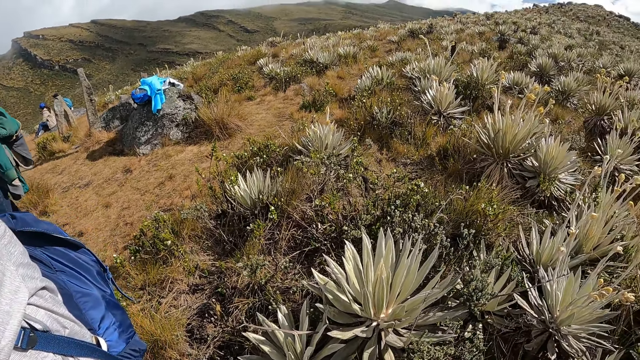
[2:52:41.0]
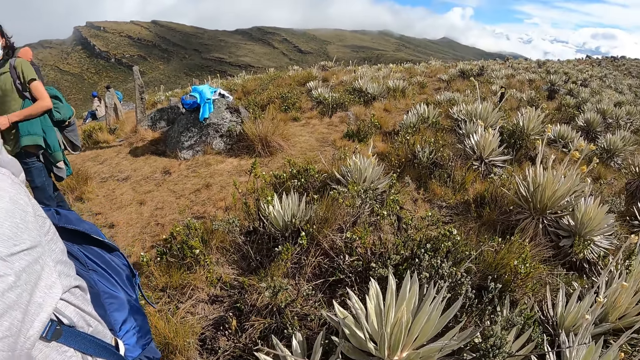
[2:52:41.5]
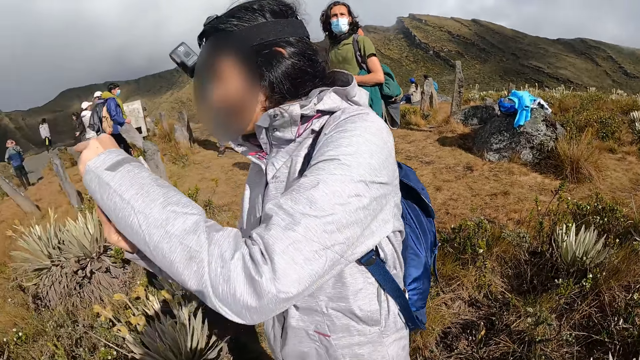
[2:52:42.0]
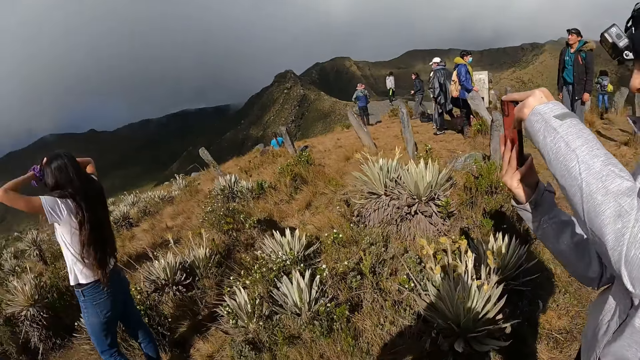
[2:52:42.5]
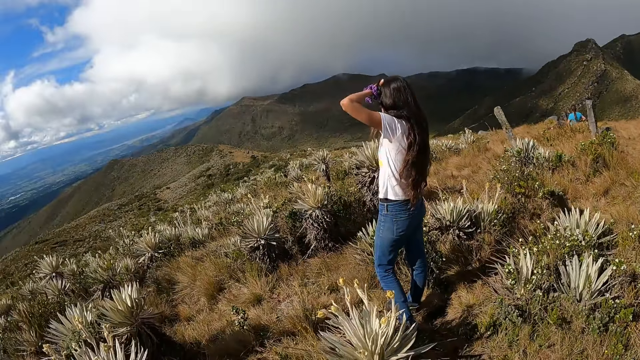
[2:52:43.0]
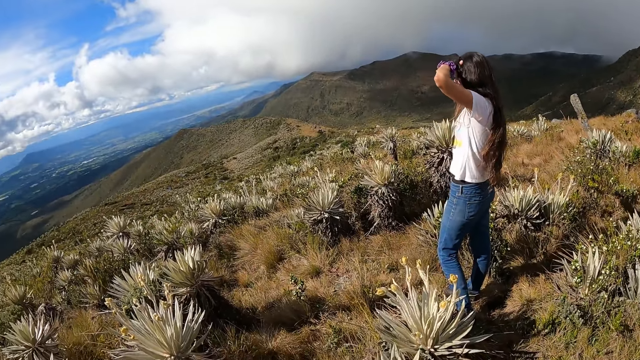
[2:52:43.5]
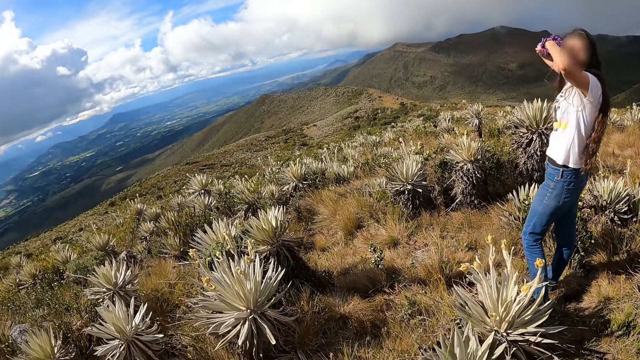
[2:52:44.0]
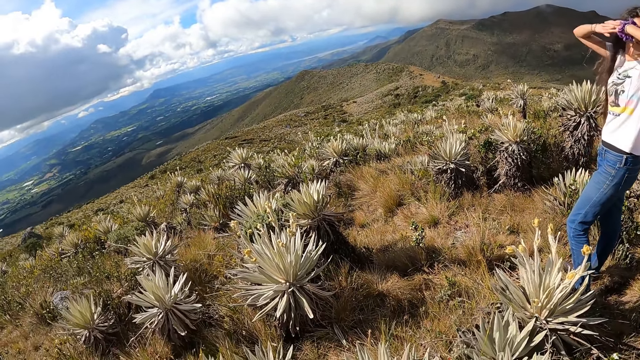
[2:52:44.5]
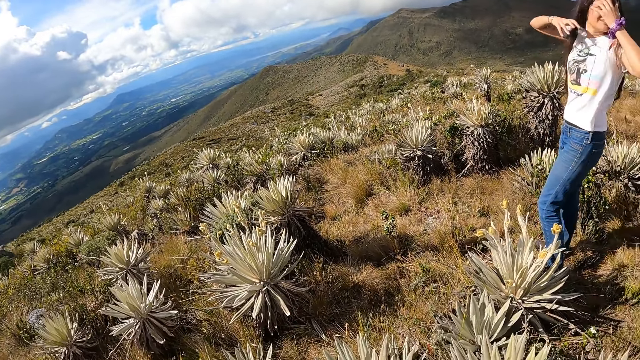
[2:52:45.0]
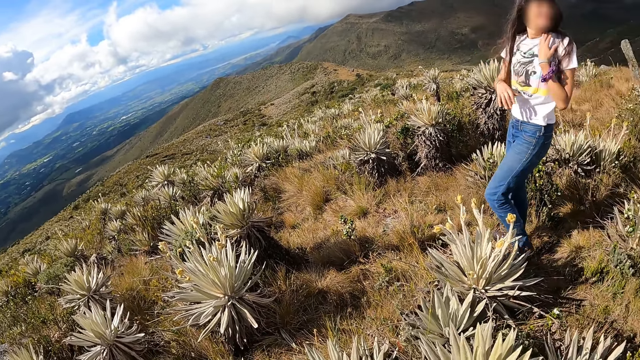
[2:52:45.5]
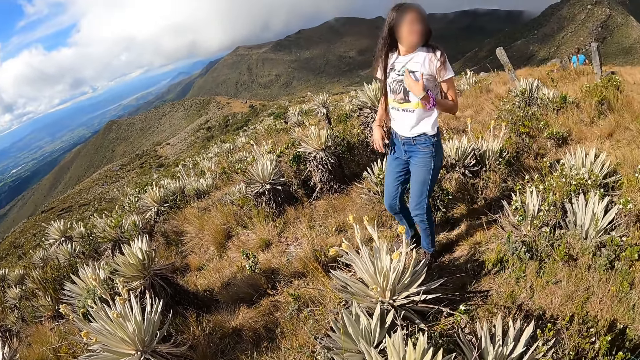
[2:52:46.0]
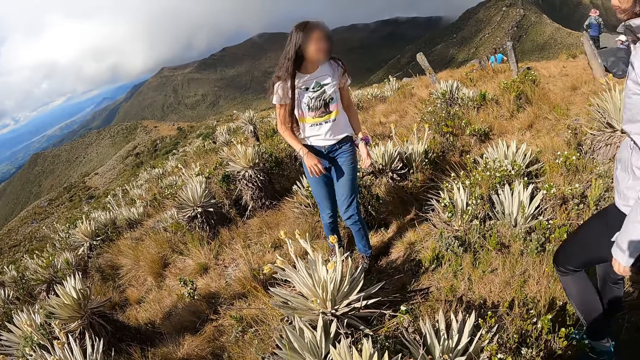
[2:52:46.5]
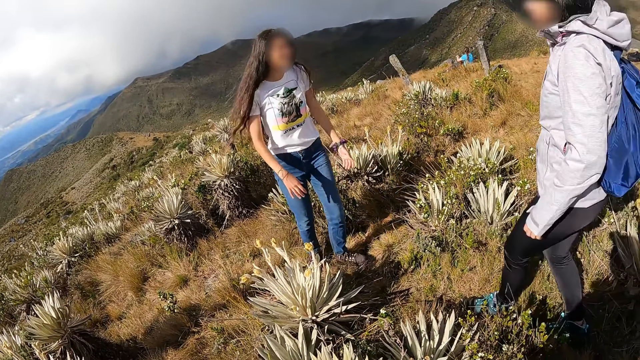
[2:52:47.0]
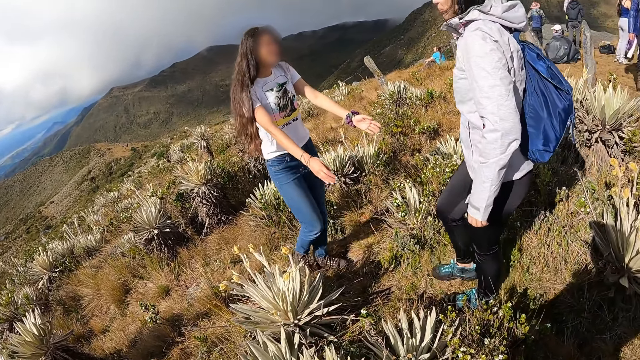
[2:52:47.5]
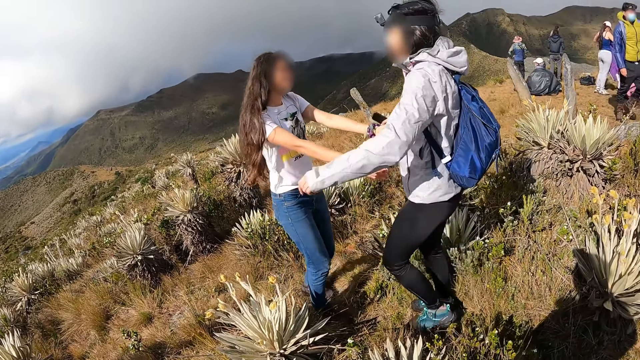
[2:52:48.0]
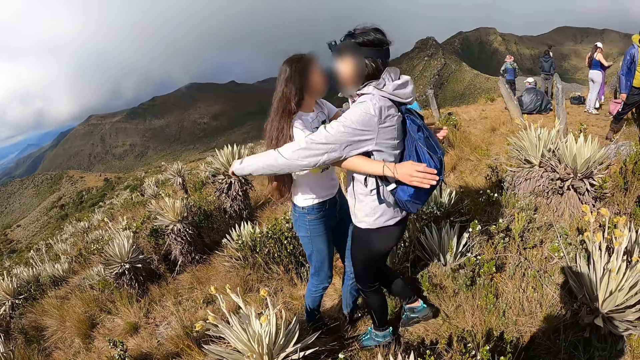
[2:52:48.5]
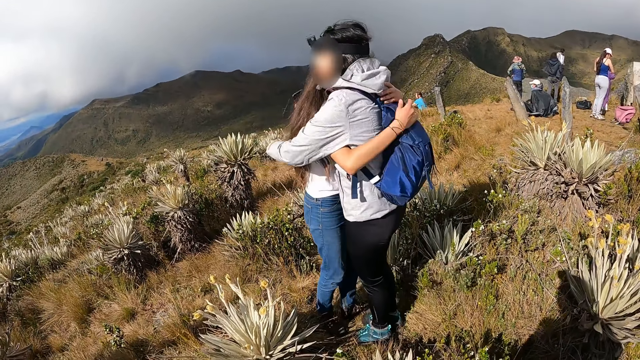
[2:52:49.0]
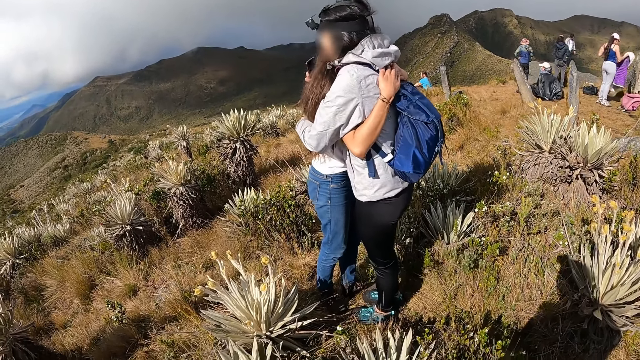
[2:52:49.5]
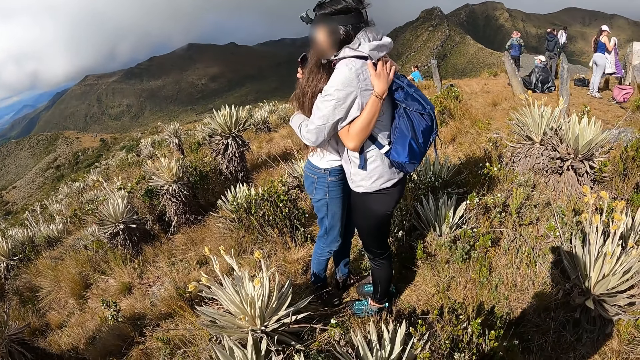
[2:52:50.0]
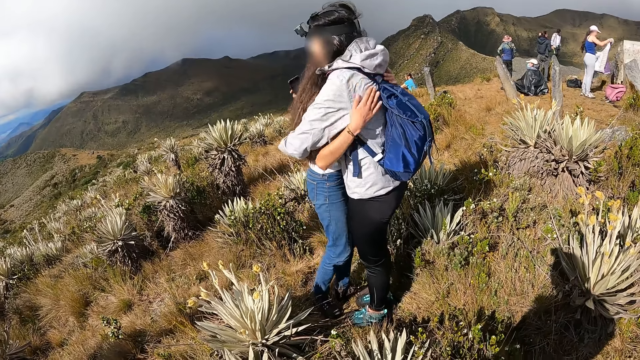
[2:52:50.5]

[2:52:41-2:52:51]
The camera wearer looks around. The woman takes a photograph of the mountain top with the phone in her hands. The camera wearer looks down the valley. Another woman removes her hands from her head. The other woman moves her hair from her face with her left hand. The camera wearer looks around. The other woman hugs the first woman with both hands. The first woman hugs the other woman with both hands.

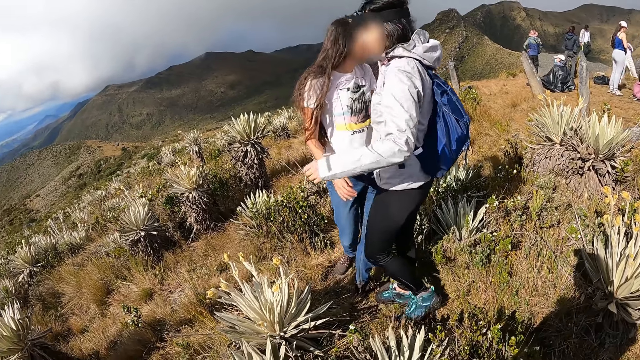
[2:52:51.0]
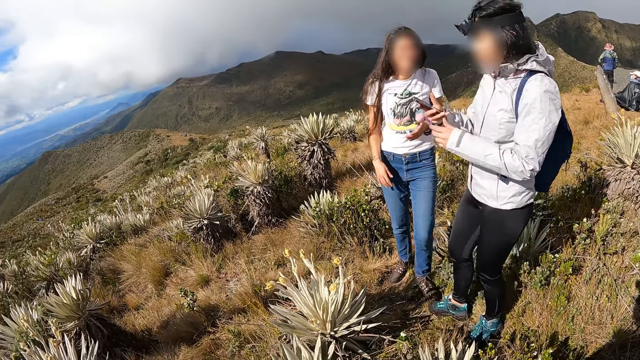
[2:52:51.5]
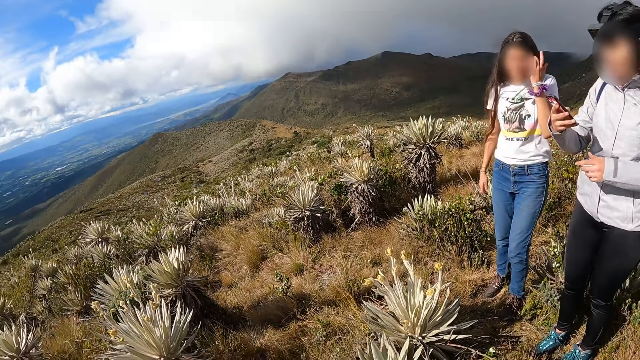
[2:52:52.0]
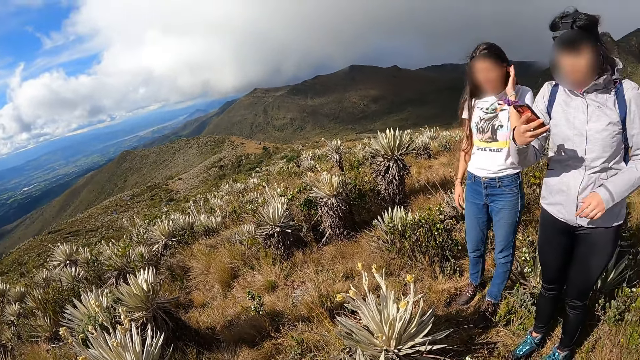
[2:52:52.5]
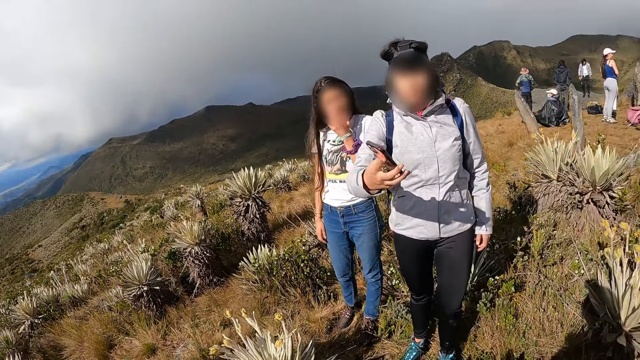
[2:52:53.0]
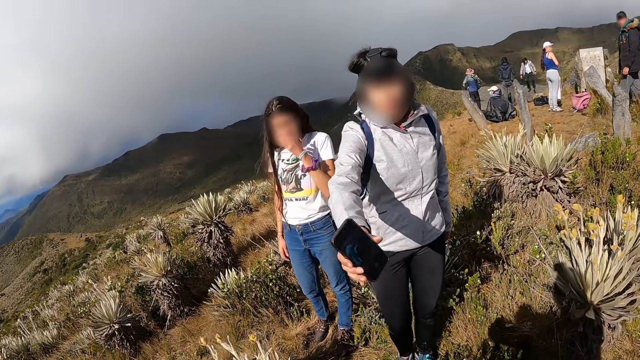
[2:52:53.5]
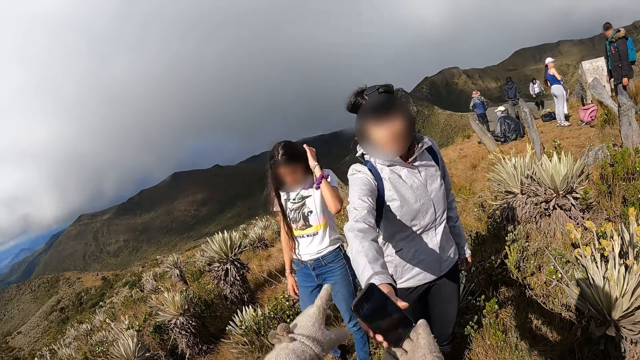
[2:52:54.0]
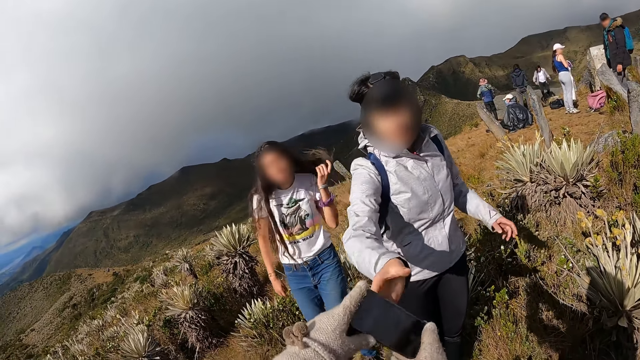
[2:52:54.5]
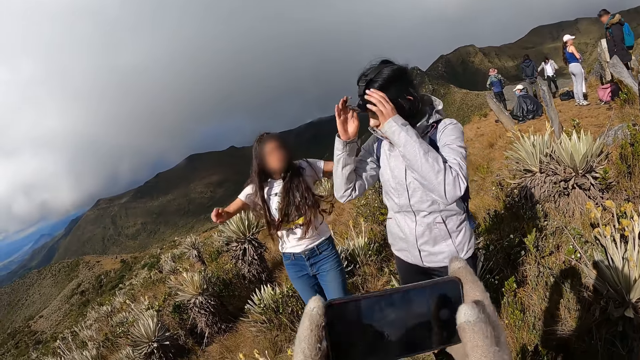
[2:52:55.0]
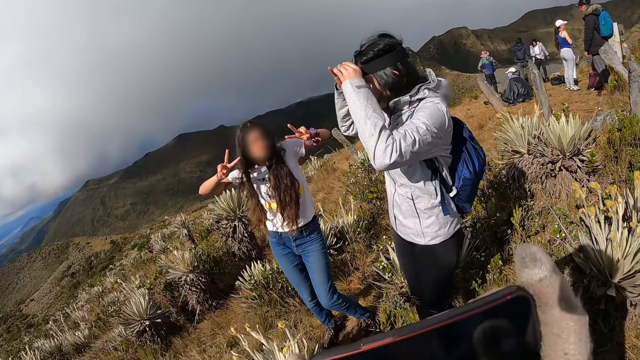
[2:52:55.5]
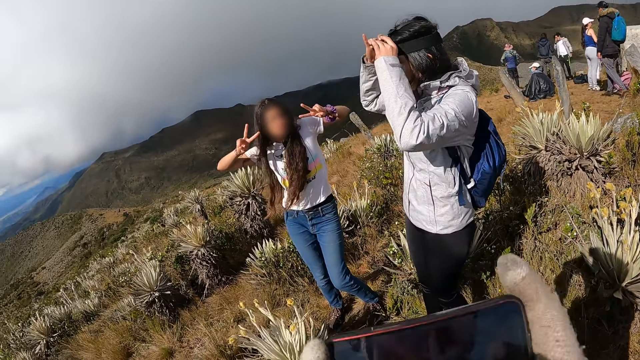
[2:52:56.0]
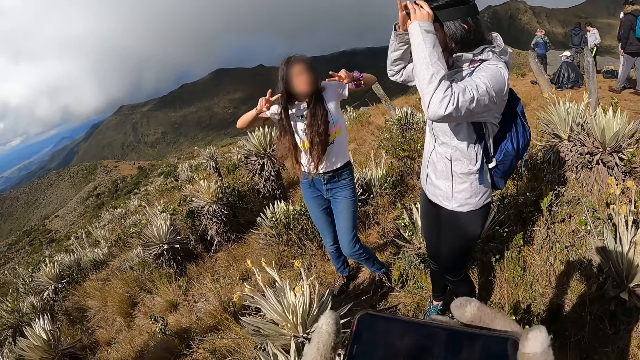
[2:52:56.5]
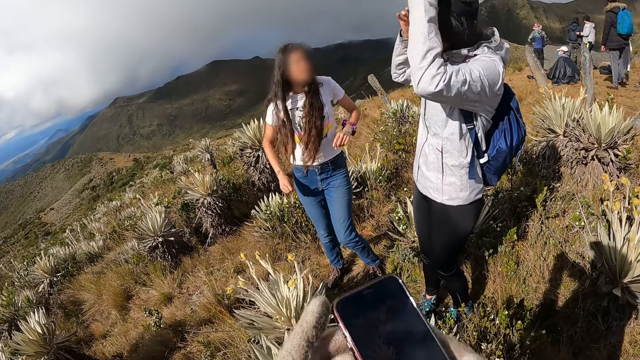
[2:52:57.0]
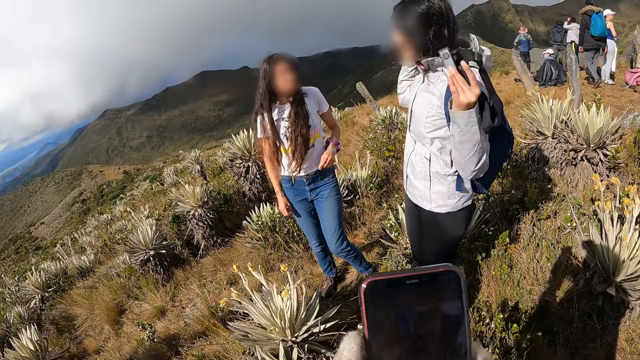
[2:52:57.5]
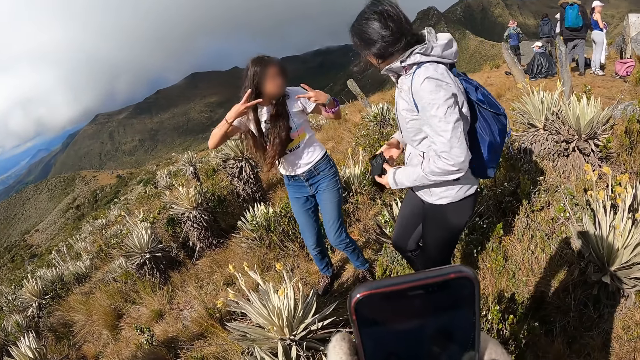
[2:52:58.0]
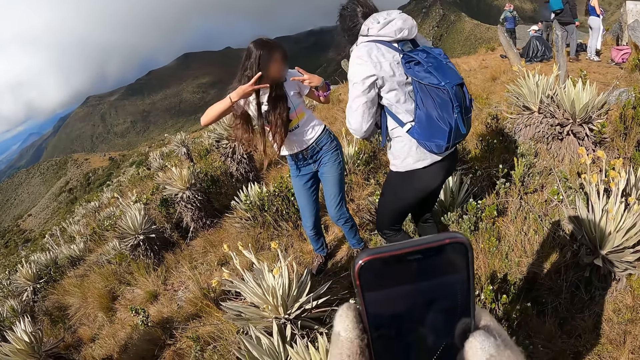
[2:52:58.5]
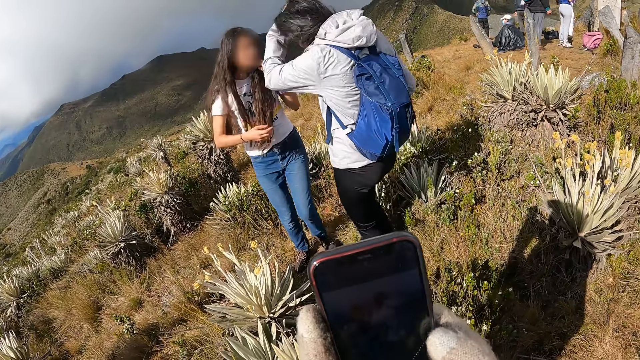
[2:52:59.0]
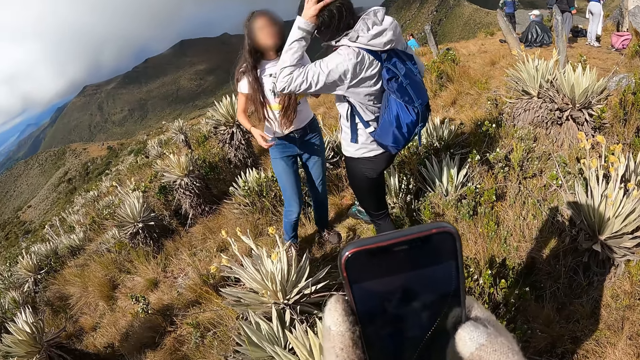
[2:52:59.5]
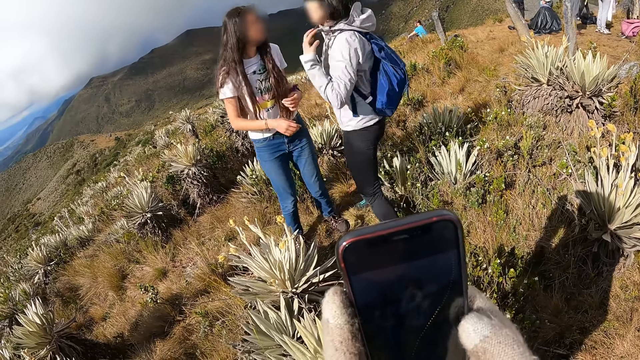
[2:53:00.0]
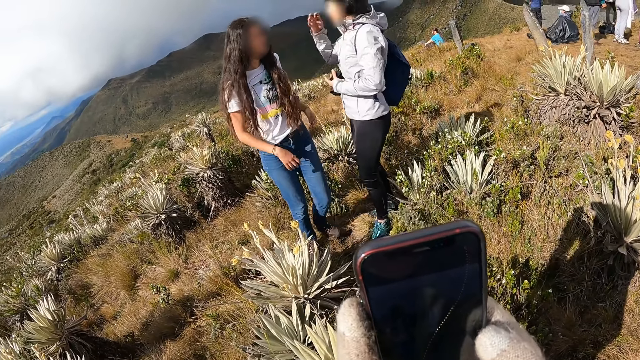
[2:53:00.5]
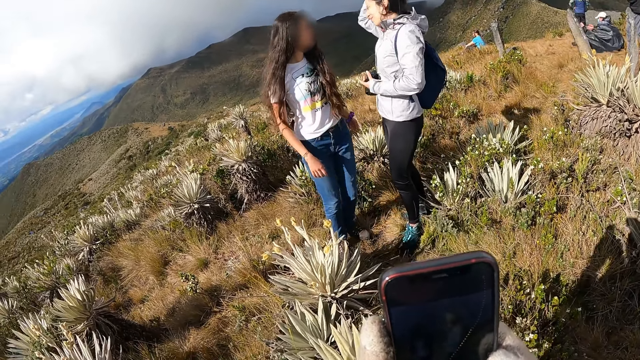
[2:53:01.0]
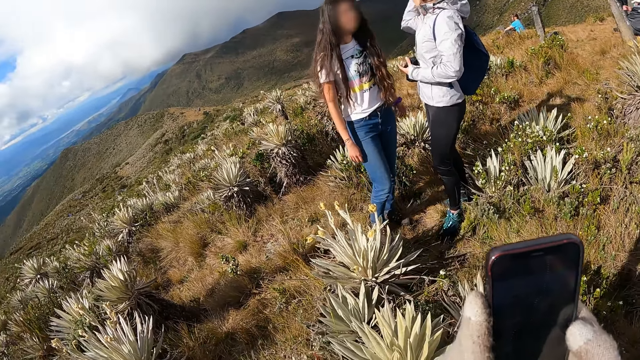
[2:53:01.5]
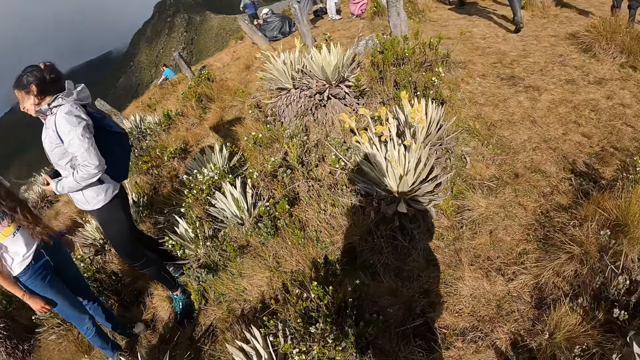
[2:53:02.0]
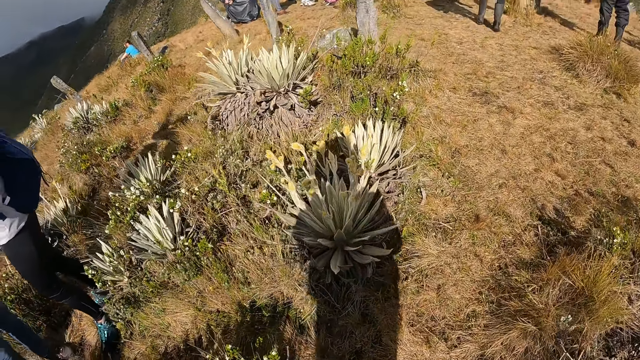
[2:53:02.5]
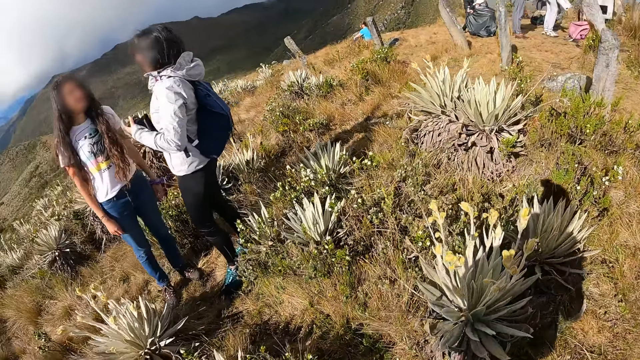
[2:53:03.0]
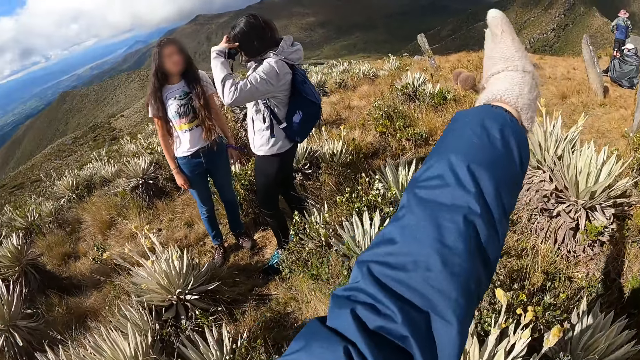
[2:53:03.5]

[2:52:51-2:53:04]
The woman operates her phone with her right hand. Another woman moves her hair with her left hand. The camera wearer looks down the valley. The first woman gives the phone in her right hand to the camera wearer. The other woman touches her hair with her left hand. The camera wearer collects the phone from the first woman with both hands. The first woman adjusts a camera on her head with both hands. The other woman poses for a photograph. The camera wearer takes a photo with the phone. The first woman takes off the camera from her head with her right hand. The other woman poses for a photograph. The first woman touches her hair with her right hand. The camera wearer looks around. The first woman places her left hand on her head.
